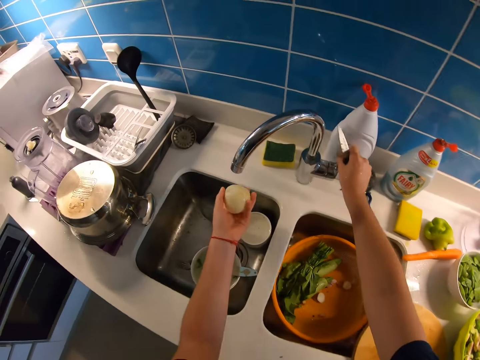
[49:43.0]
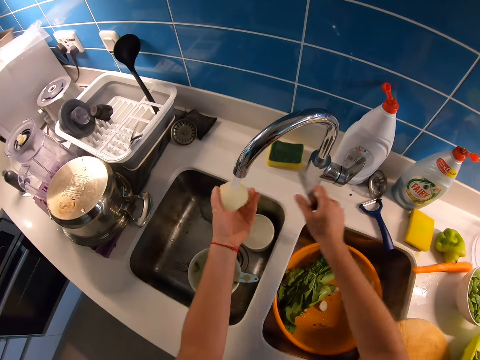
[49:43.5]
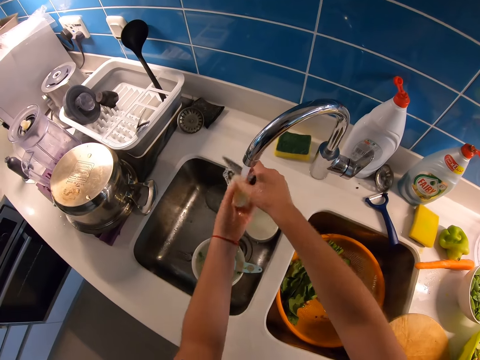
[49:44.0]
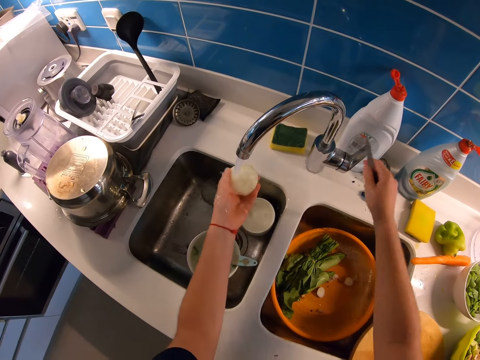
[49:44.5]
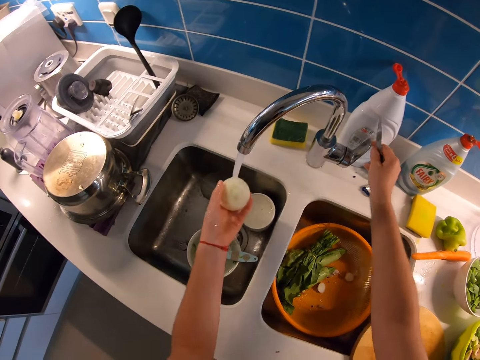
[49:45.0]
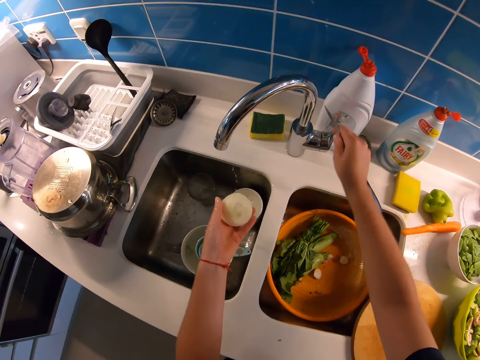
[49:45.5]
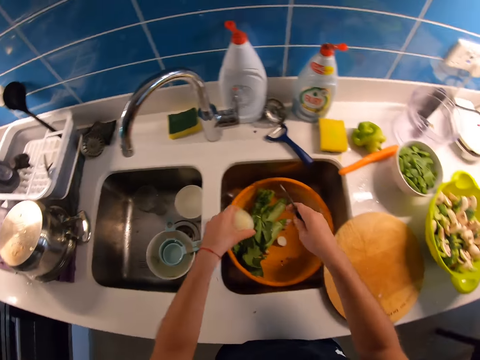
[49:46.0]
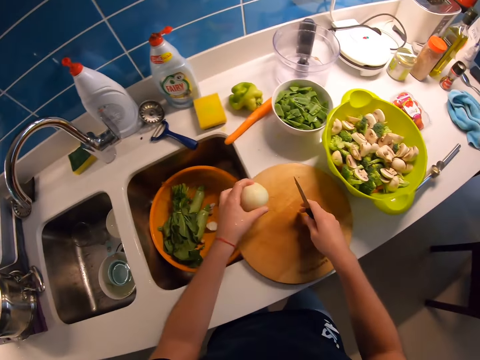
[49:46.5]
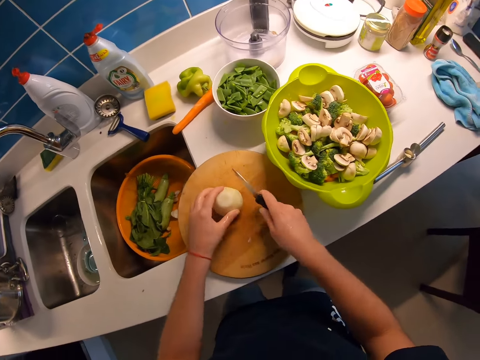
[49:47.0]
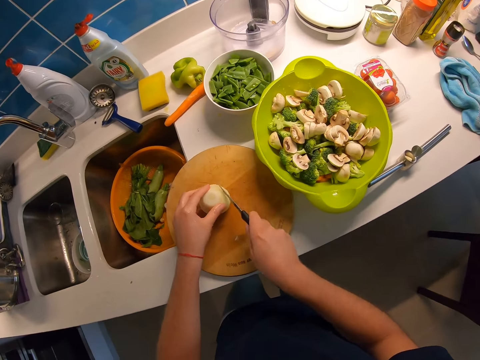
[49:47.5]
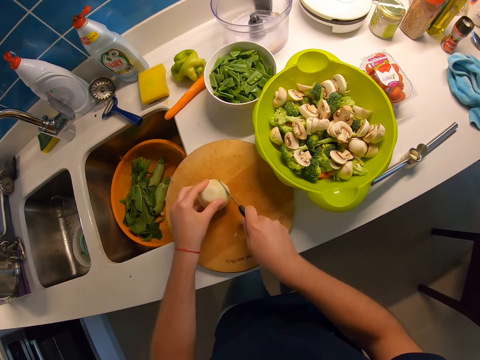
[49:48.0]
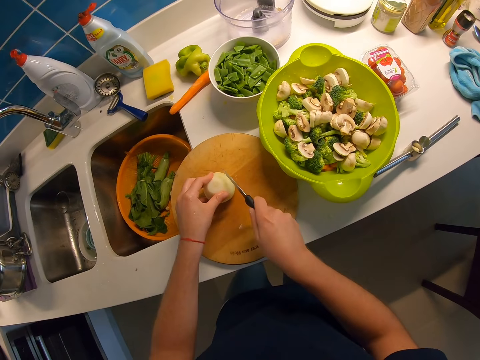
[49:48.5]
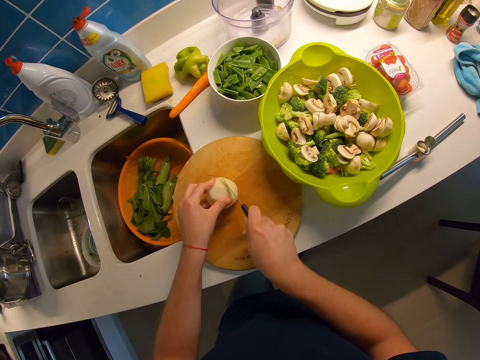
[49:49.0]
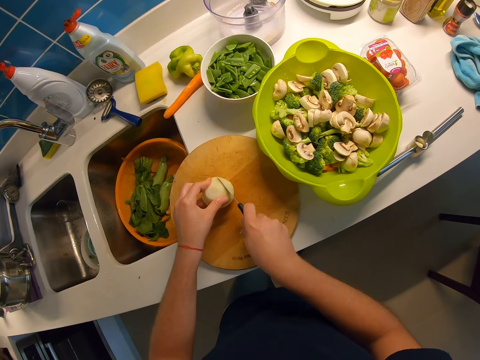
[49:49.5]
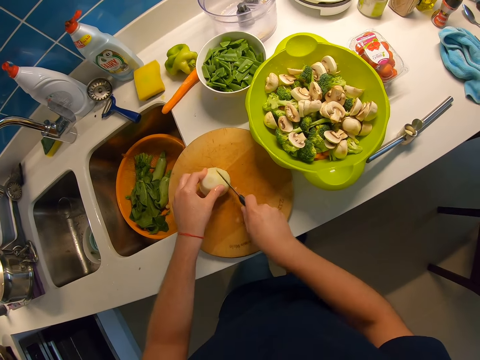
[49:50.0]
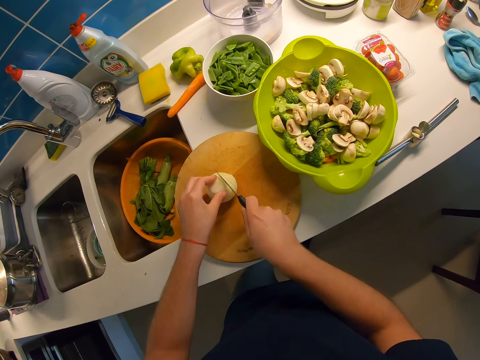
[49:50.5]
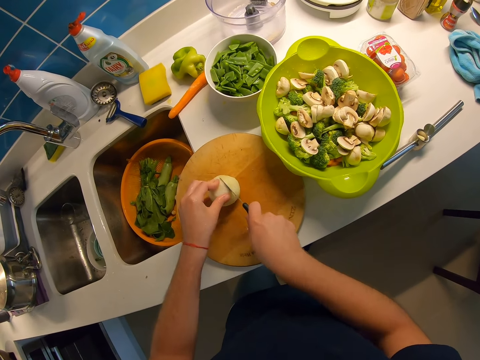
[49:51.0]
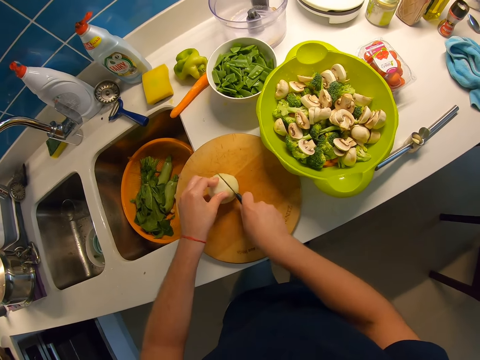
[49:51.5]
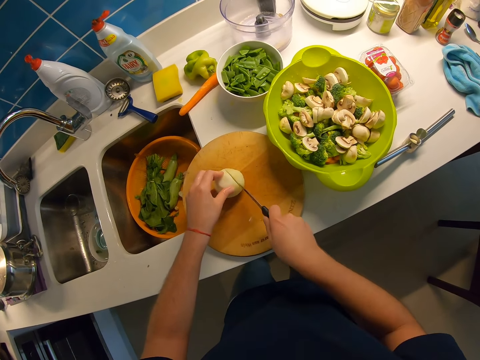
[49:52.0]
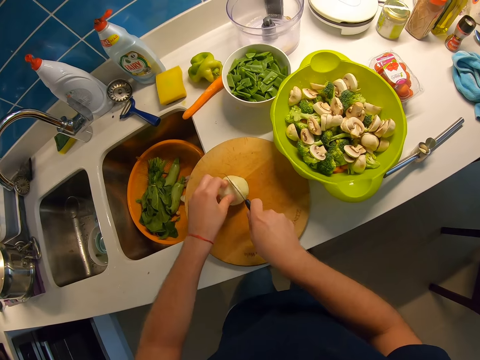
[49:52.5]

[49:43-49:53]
The camera wearer rinses the onion in his left hand under the tap. They open the water tap. They remove the onion from the tap with his left hand. They close the water tap. They place the onion on the chopping board. They slice the onion with the knife in her right hand.

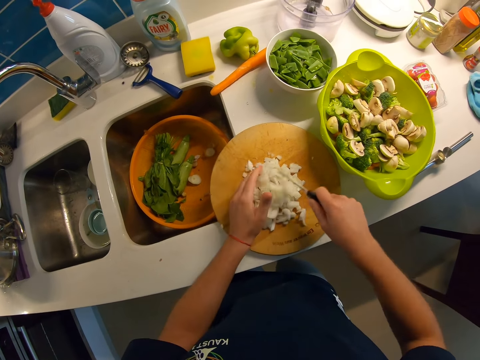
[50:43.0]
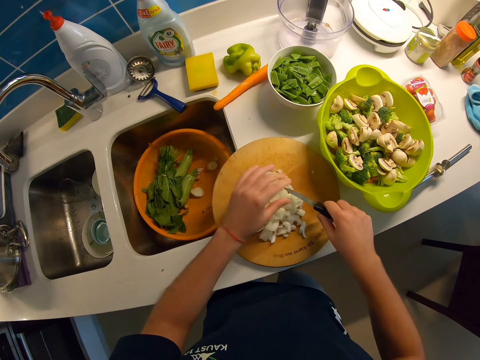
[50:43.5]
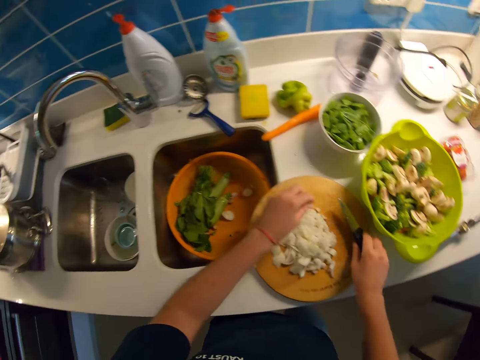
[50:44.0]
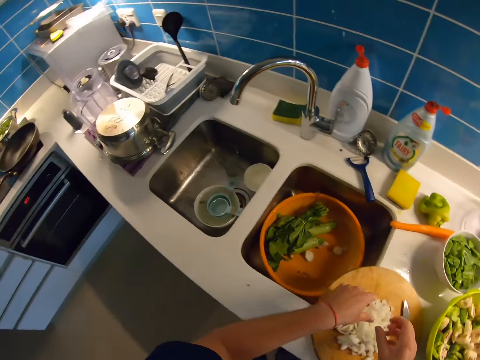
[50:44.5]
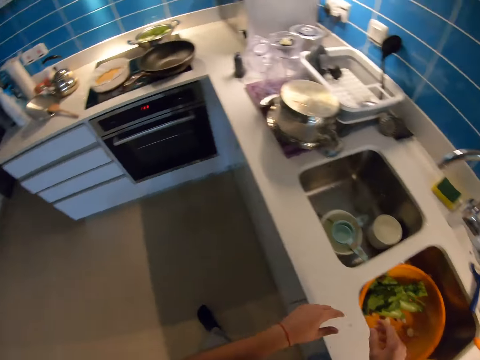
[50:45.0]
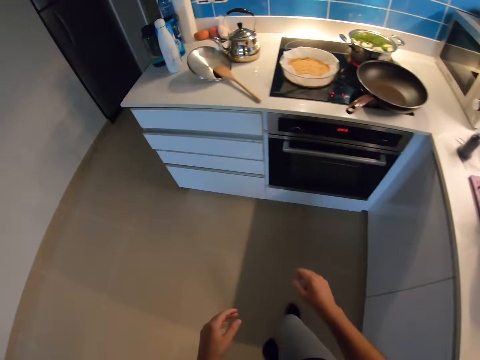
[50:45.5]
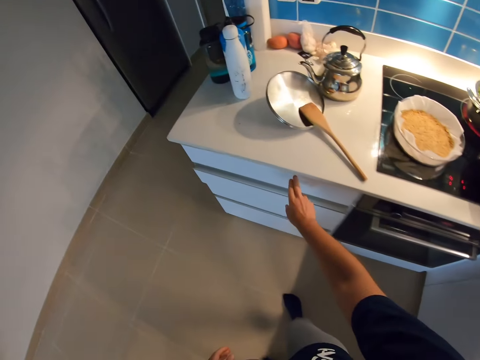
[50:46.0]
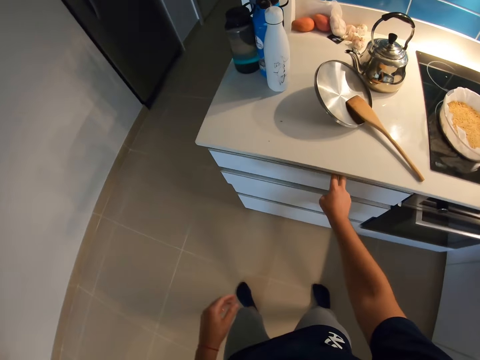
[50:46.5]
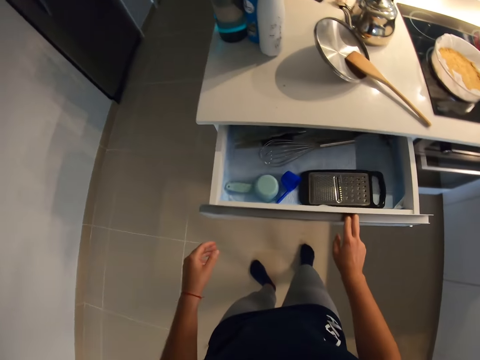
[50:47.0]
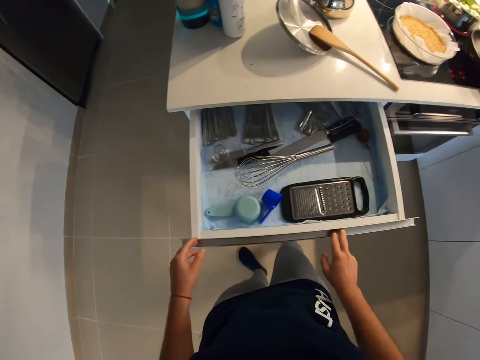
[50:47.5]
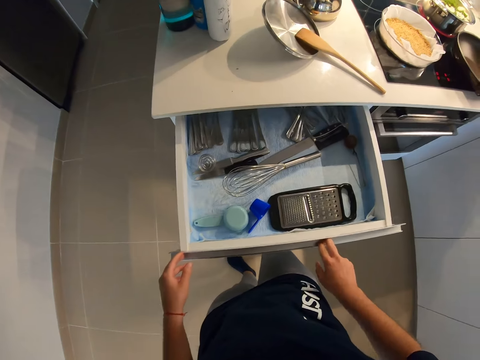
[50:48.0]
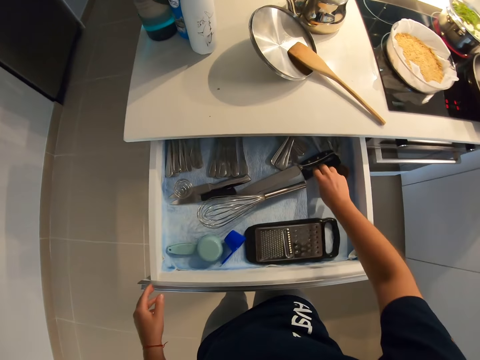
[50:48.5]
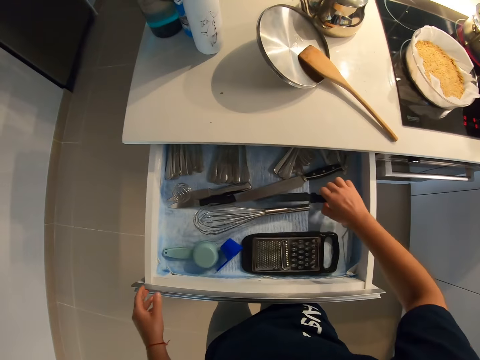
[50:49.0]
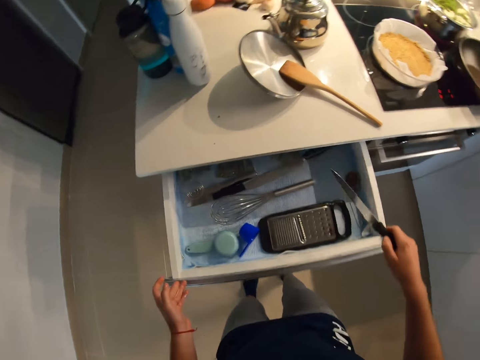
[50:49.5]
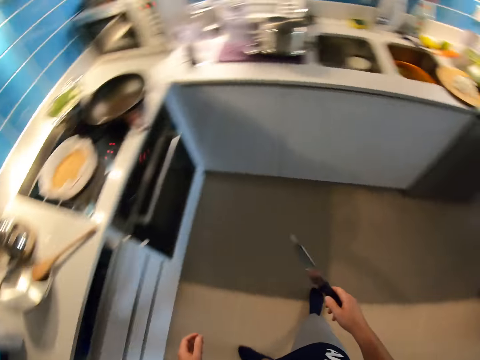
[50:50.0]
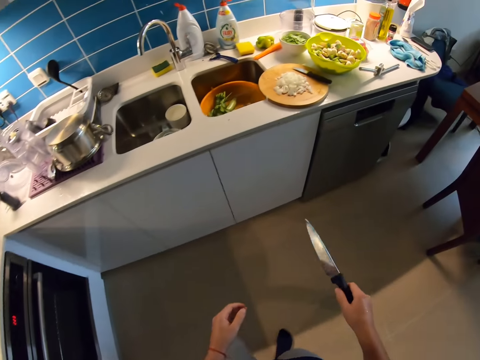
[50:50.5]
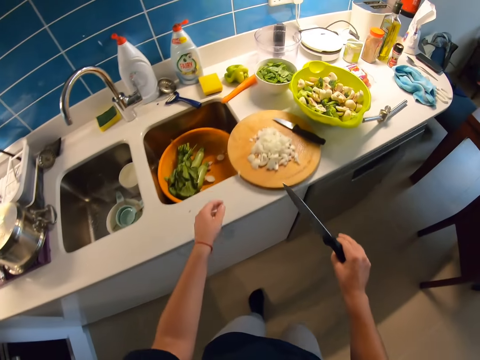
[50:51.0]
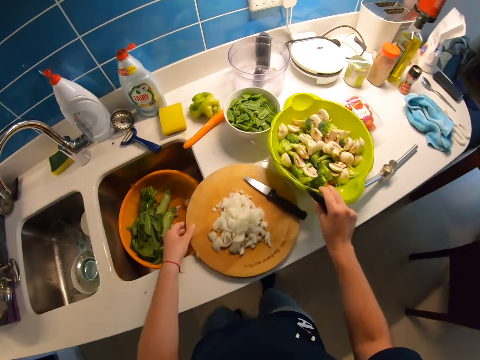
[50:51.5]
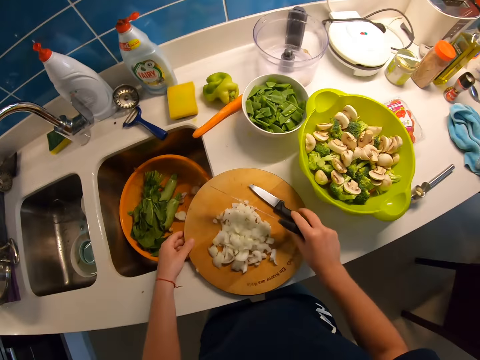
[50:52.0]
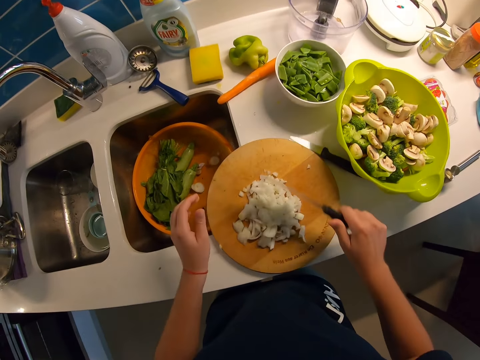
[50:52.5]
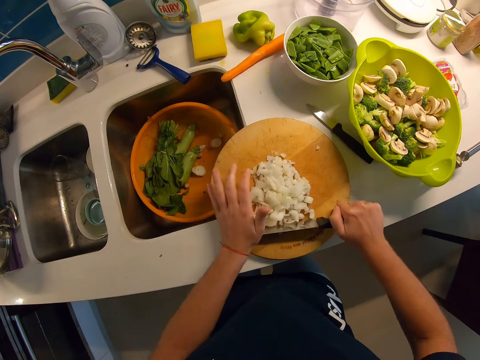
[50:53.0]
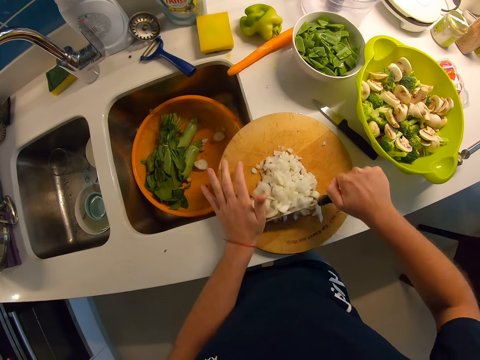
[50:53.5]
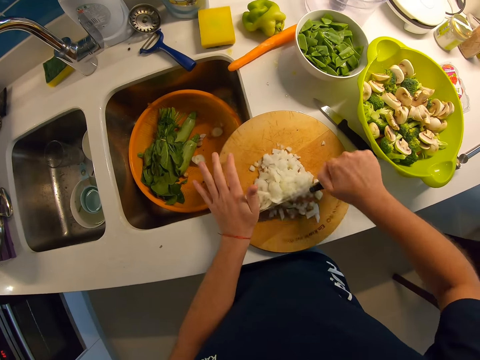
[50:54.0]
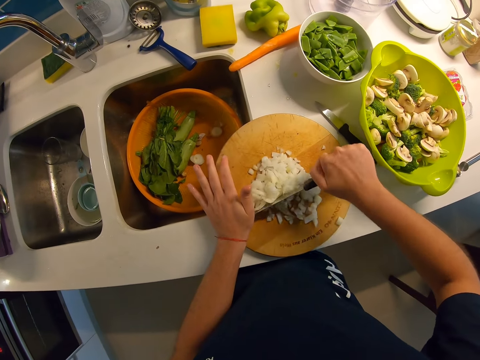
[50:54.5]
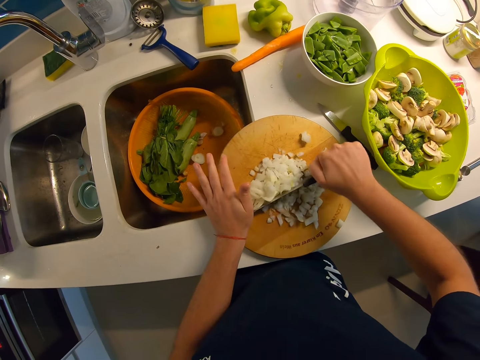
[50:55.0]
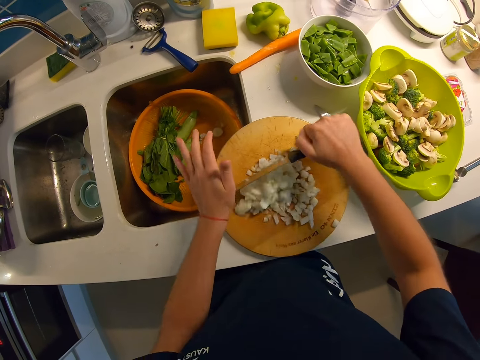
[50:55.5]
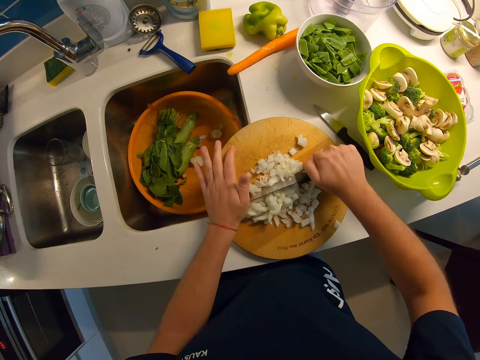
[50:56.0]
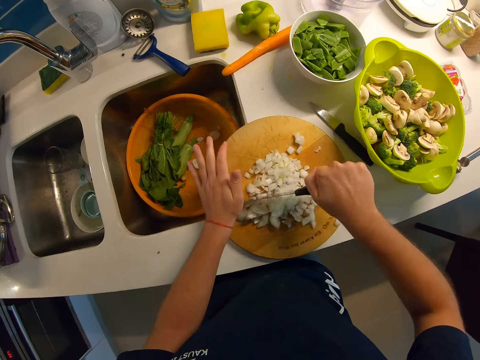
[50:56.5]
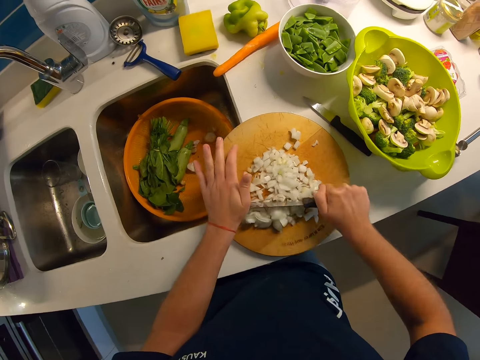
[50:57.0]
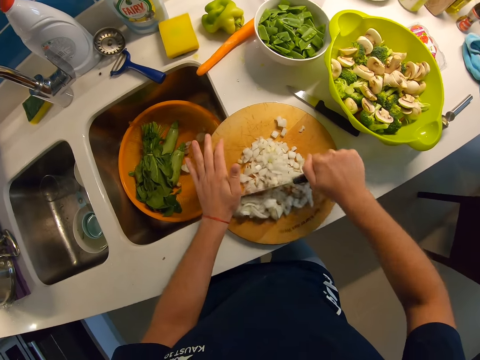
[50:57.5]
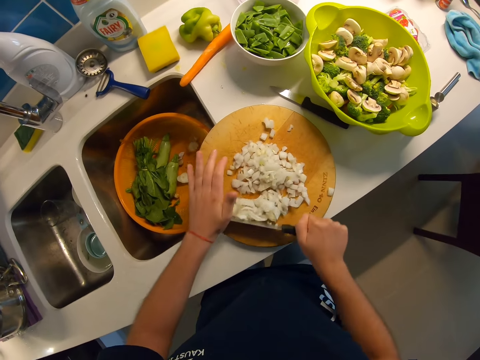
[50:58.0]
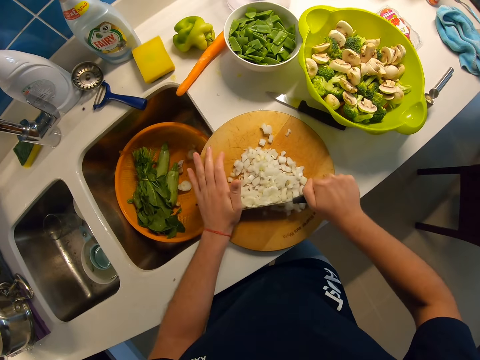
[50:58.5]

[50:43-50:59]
The camera wearer walks to her left toward a drawer, away from the cutting board. She opens the drawer with her right hand. She picks a longer knife from the drawer. She closes the drawer with her left hand. She walks toward the cutting board at her right. She shifts a green bowl a little to the right with her right hand. She holds the cutting board with her left hand. She picks the knife on the cutting board with her right hand. She drops the knife in her right hand on the kitchen table. She chops the onion on the cutting board with the longer knife in her right hand.
